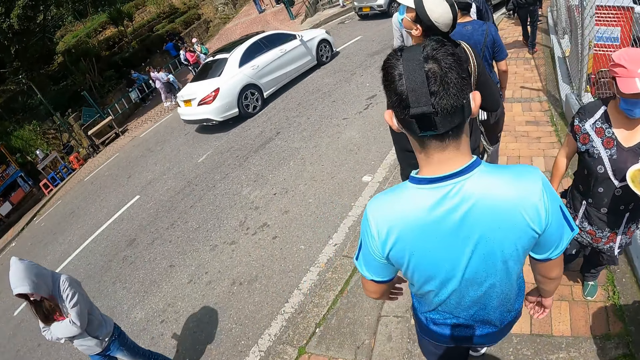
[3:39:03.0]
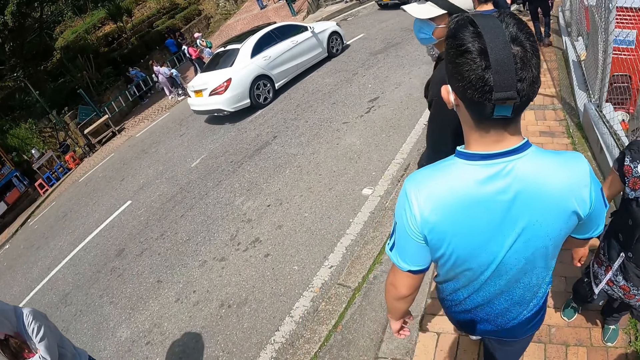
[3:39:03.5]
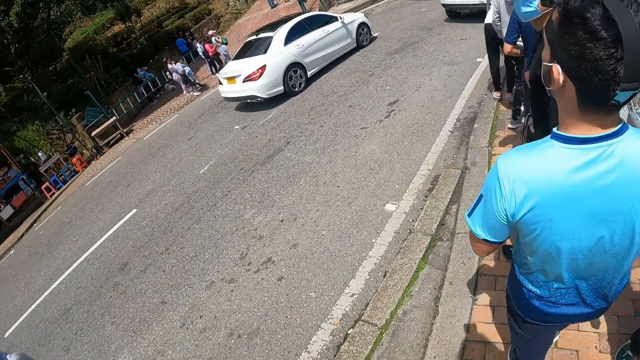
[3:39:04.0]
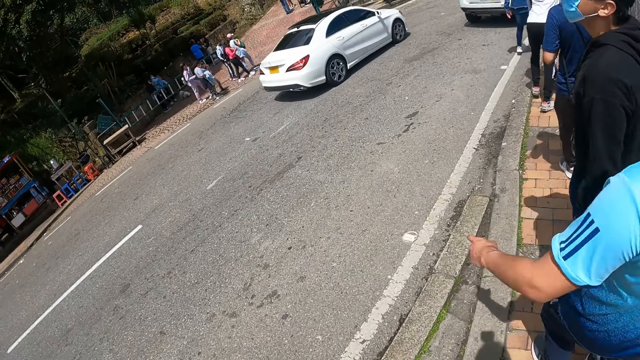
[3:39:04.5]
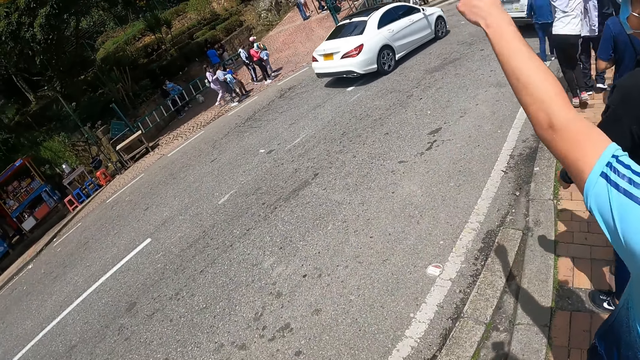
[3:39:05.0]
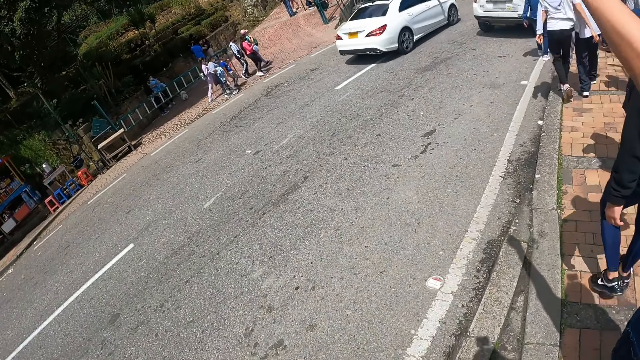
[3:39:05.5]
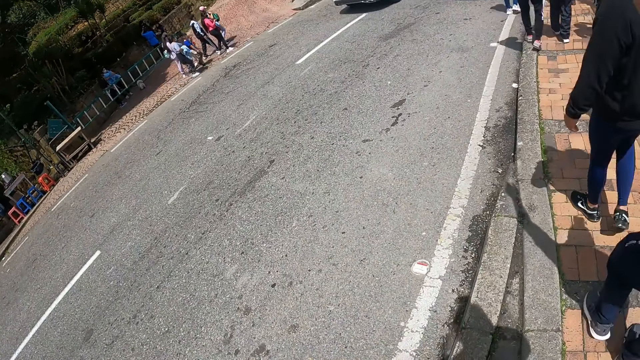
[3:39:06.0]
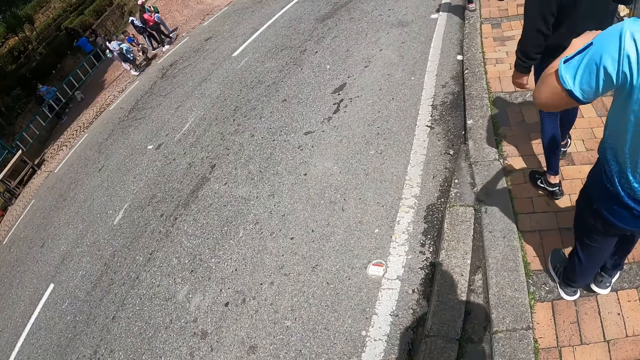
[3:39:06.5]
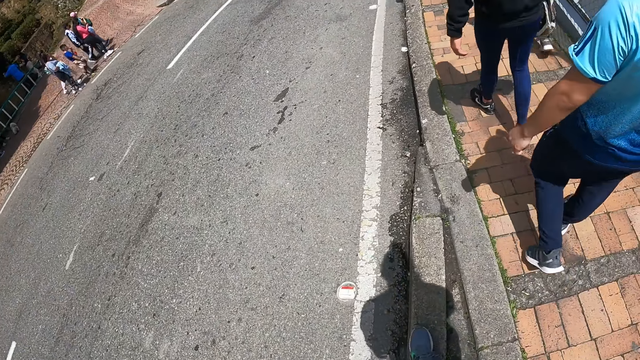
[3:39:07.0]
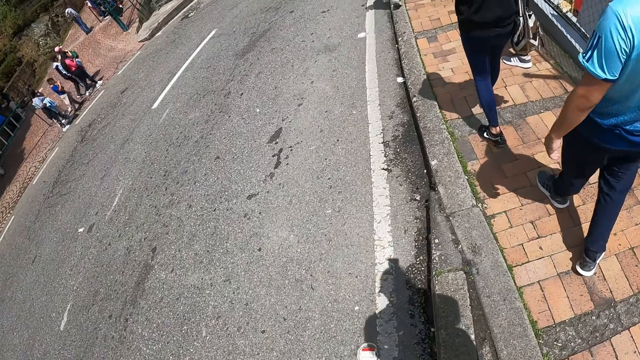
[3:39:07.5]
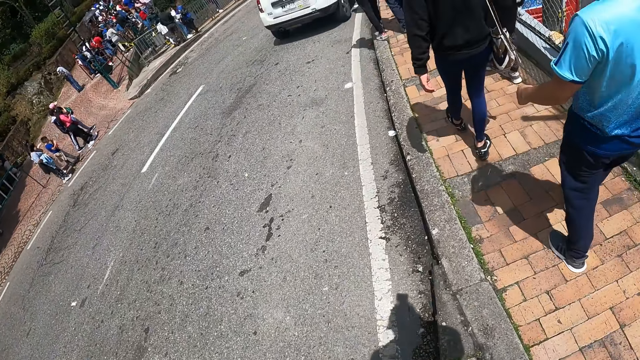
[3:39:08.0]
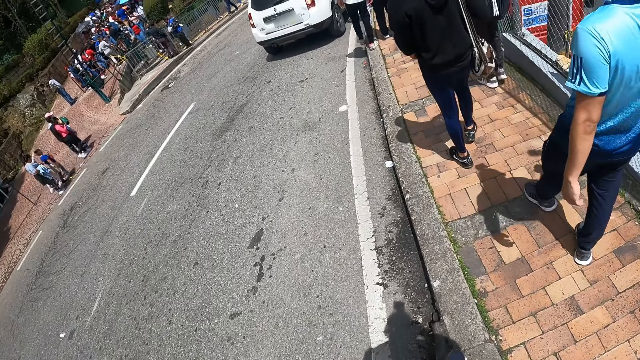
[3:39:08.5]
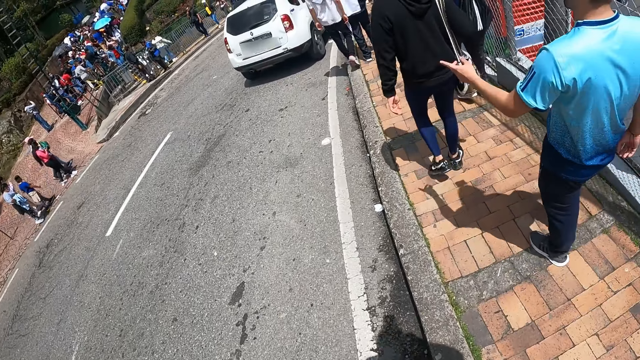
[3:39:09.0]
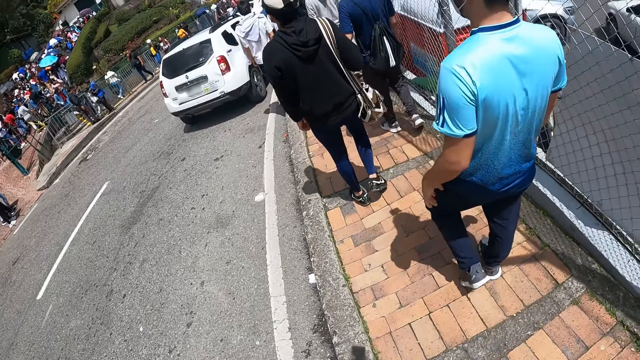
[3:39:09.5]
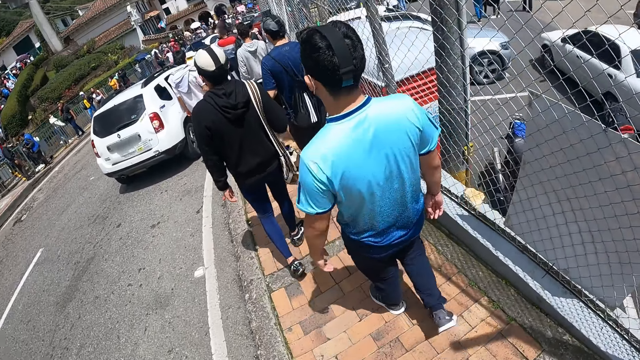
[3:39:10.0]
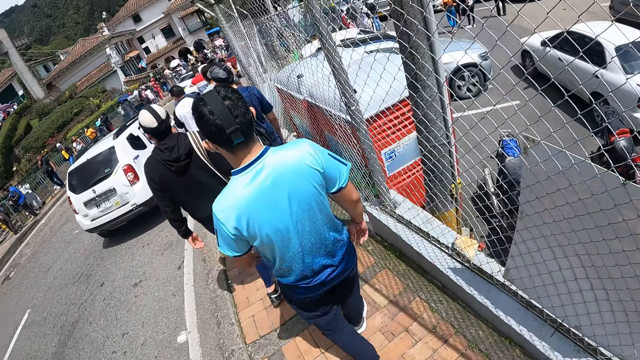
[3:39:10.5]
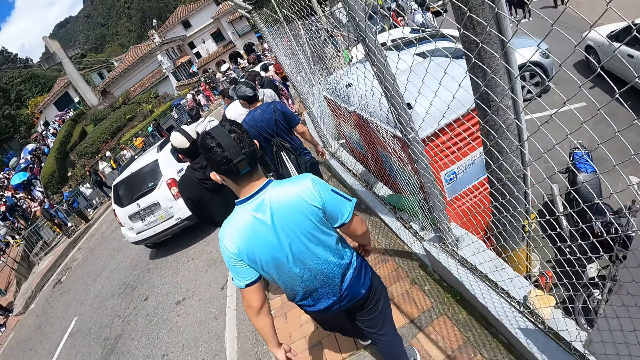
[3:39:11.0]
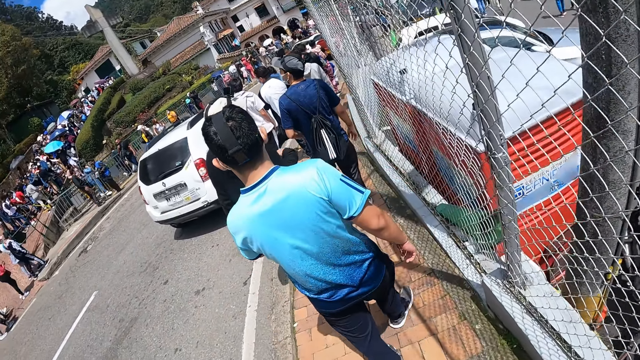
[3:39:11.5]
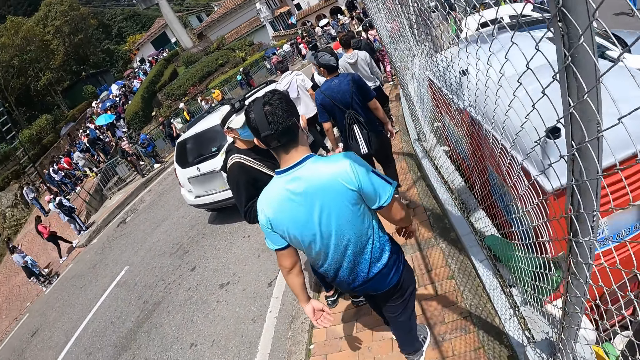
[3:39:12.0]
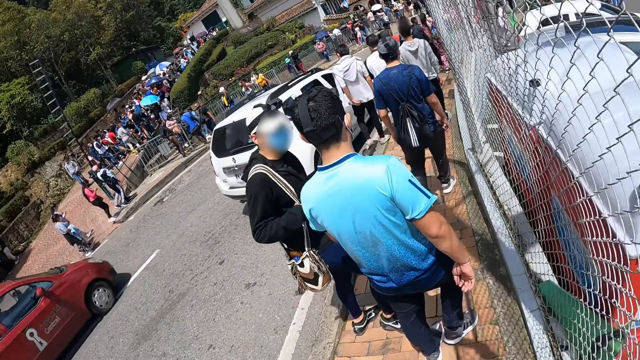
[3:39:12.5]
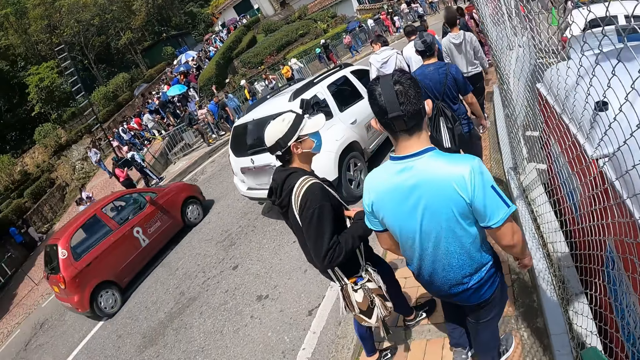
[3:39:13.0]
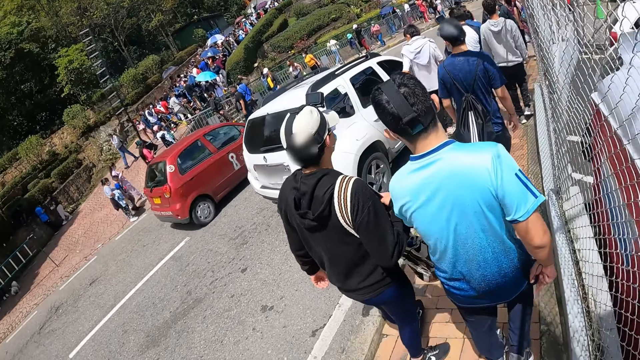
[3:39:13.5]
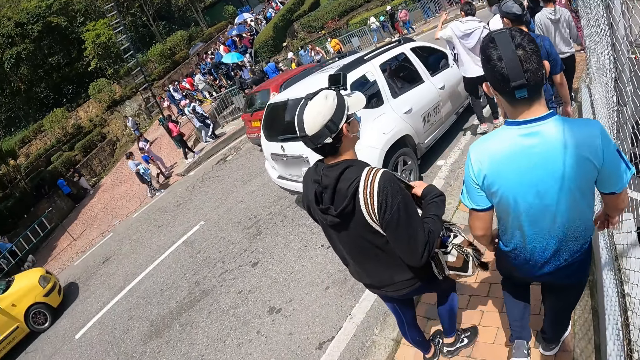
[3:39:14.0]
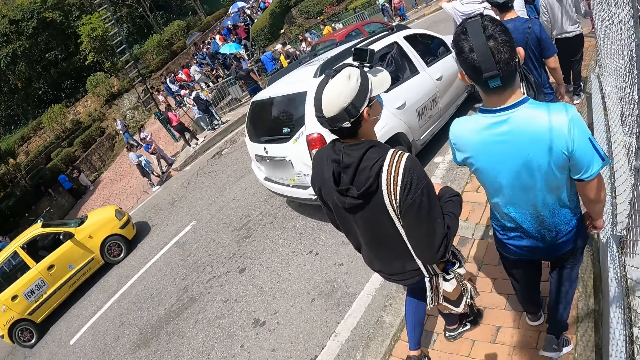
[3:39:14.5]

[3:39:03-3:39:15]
A man converses with another man. A man points to the left. The camera wearer walks forward.

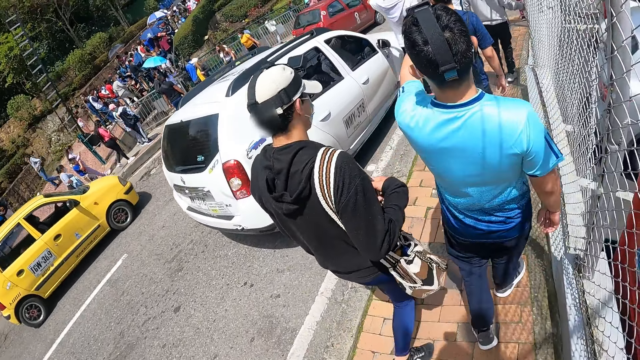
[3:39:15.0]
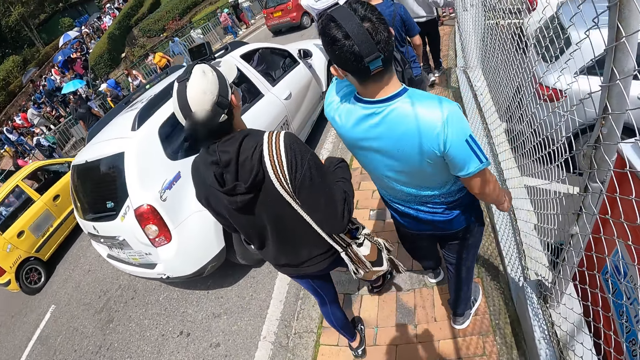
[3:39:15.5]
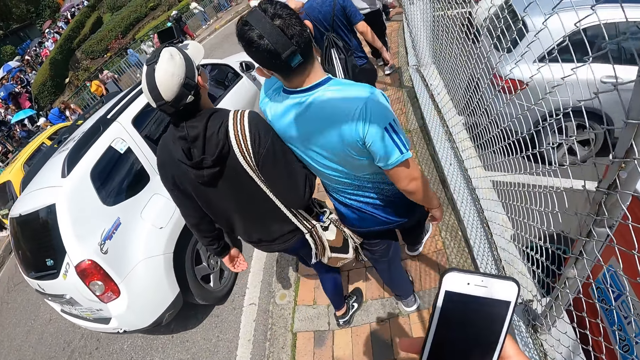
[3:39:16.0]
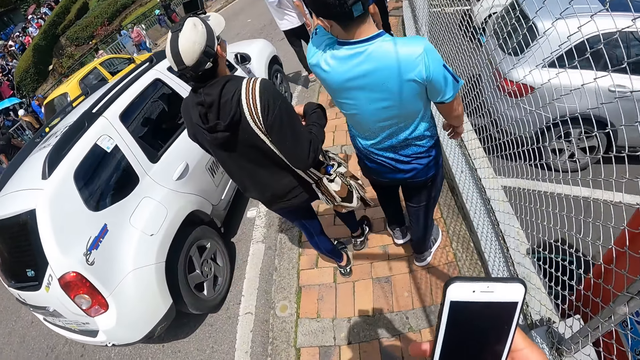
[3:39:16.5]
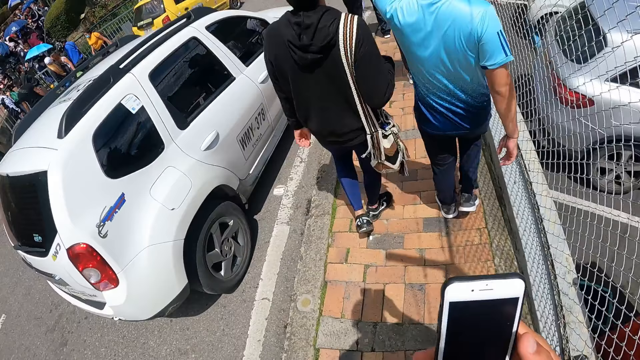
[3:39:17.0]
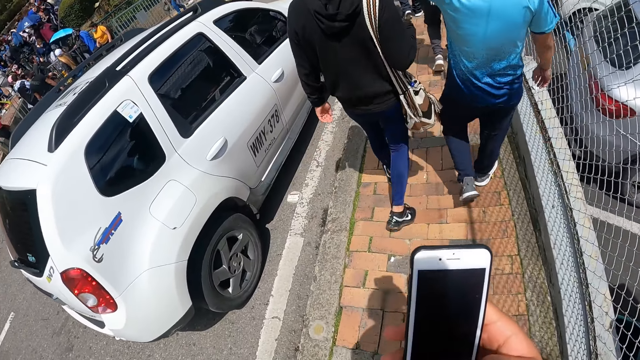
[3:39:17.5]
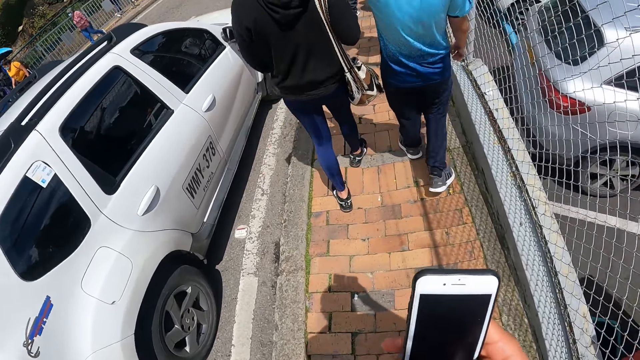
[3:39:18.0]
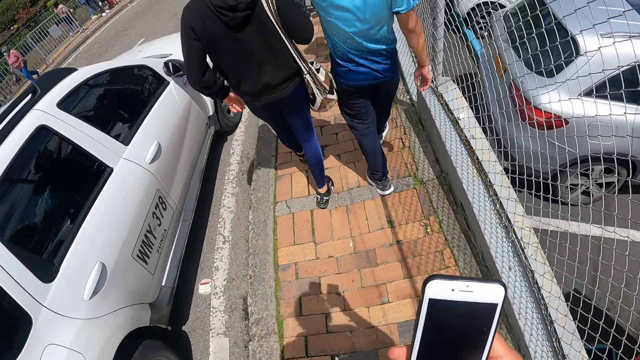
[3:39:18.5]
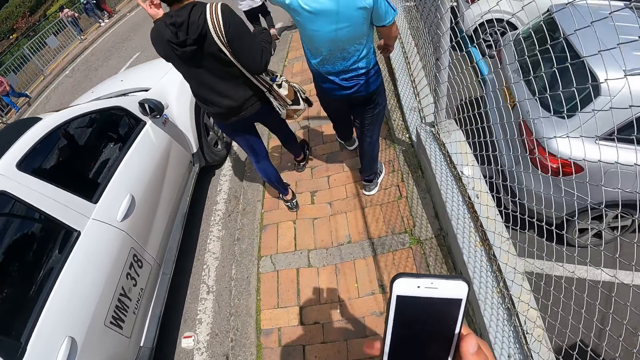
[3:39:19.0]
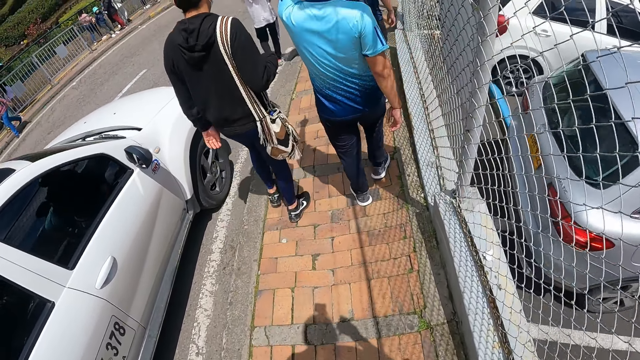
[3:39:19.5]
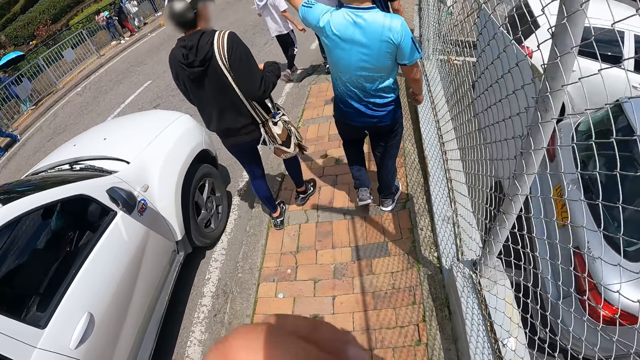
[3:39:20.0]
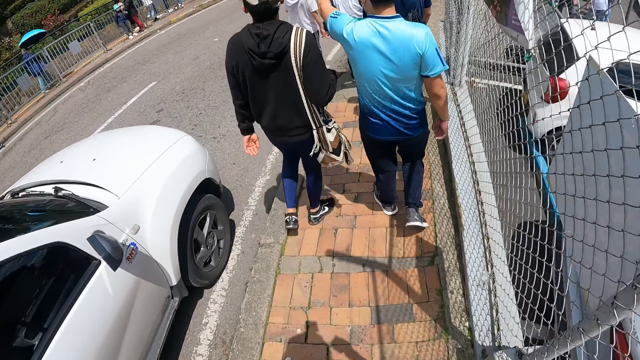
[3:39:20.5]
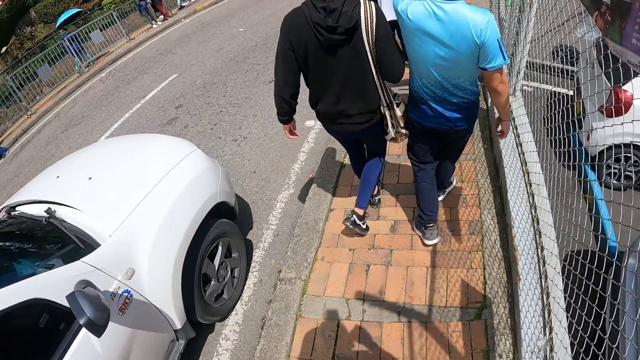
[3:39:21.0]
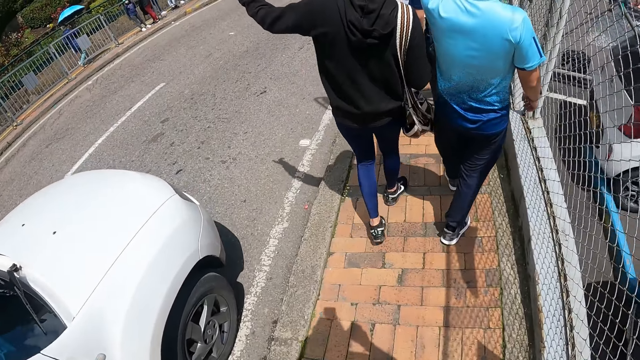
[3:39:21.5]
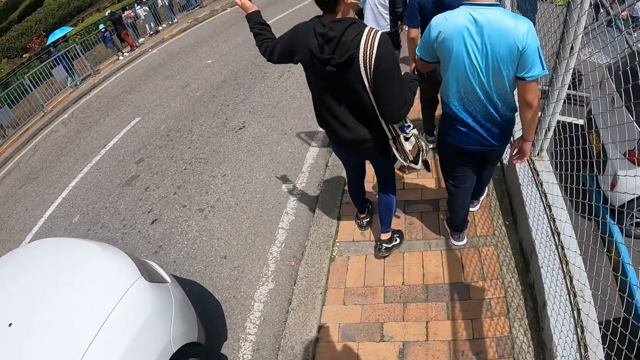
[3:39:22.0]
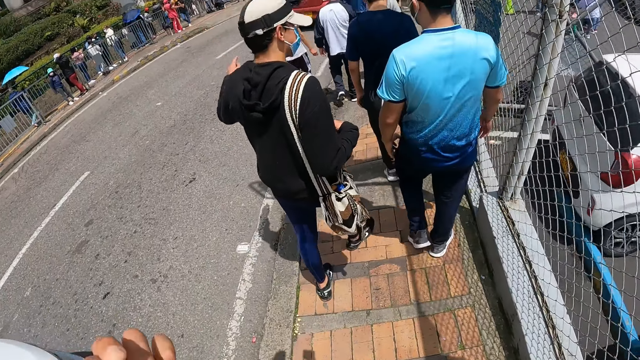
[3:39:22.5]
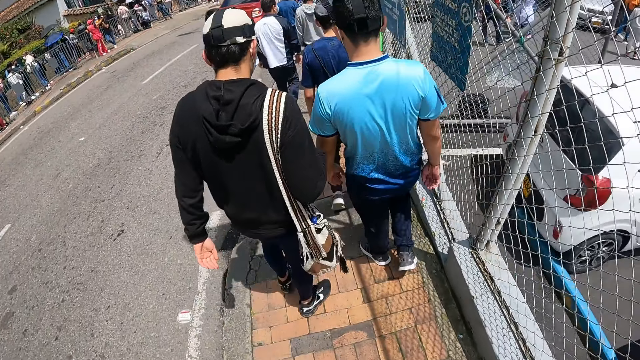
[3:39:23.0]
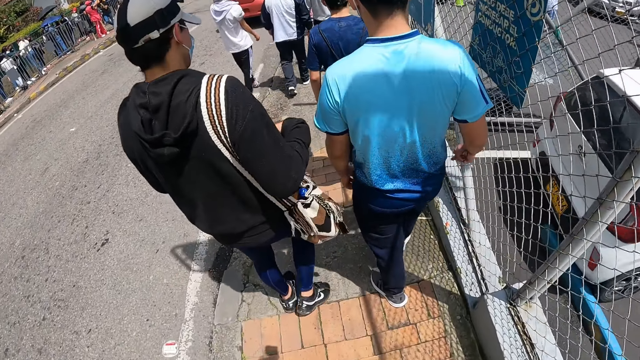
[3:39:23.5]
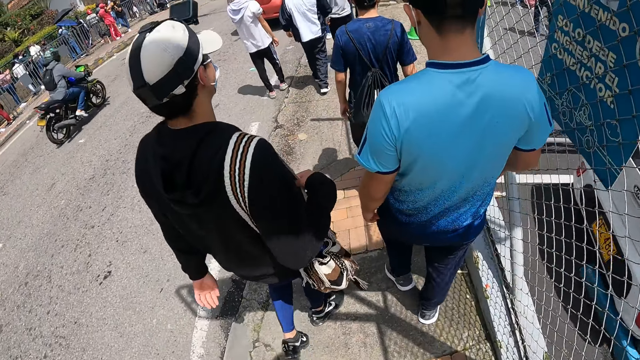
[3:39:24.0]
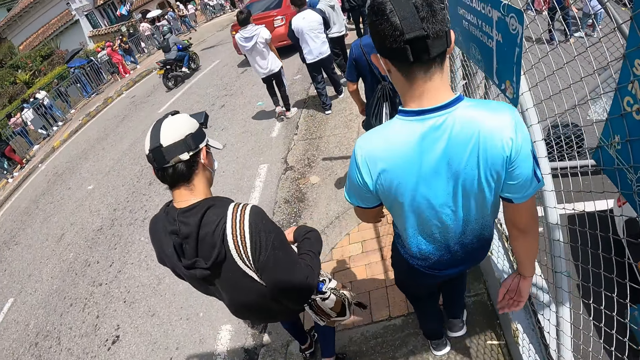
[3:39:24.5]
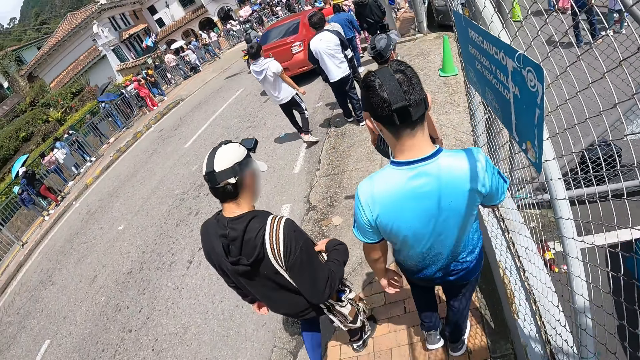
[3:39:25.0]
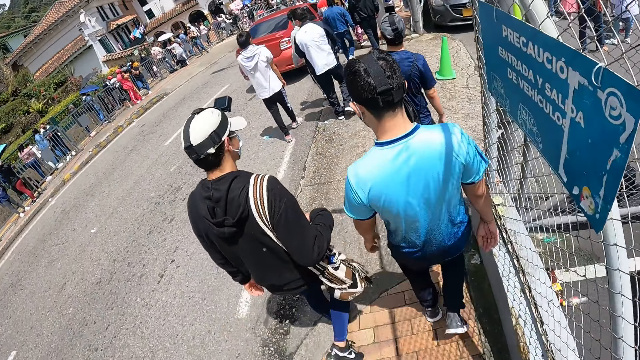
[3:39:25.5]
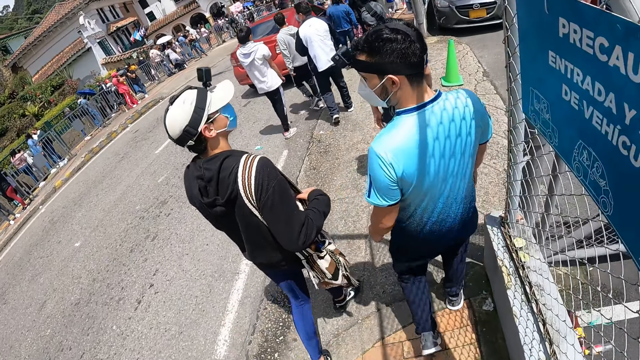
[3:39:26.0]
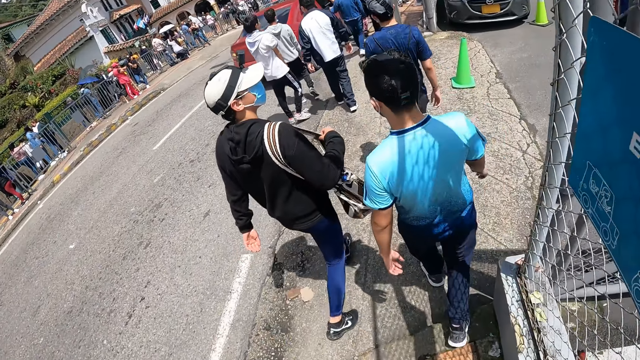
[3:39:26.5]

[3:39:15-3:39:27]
The camera wearer operates the phone. He walks forward. He touches his face with his left hand. A man points to the left. The camera wearer walks forward.
